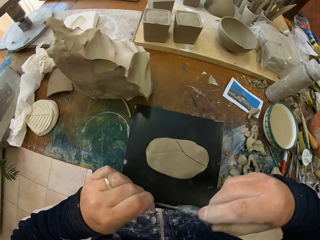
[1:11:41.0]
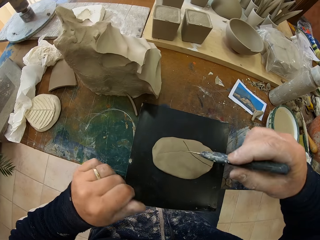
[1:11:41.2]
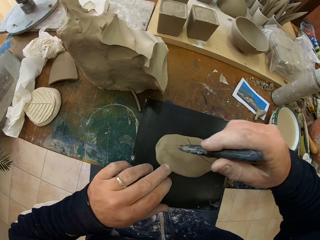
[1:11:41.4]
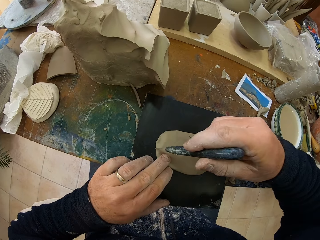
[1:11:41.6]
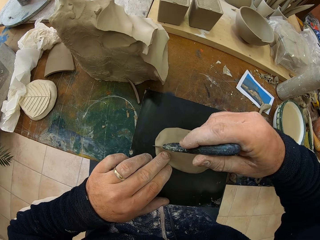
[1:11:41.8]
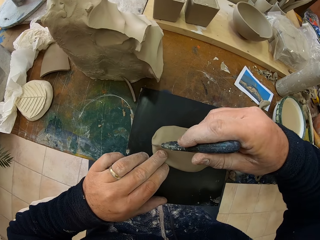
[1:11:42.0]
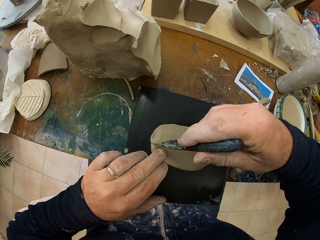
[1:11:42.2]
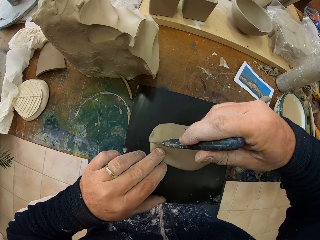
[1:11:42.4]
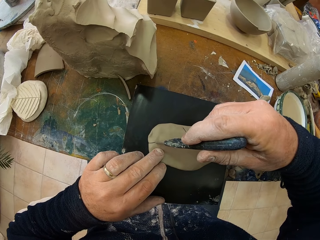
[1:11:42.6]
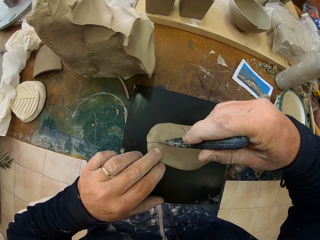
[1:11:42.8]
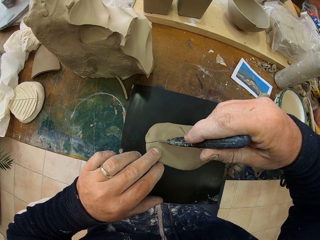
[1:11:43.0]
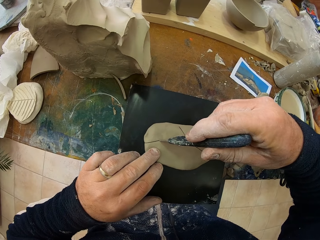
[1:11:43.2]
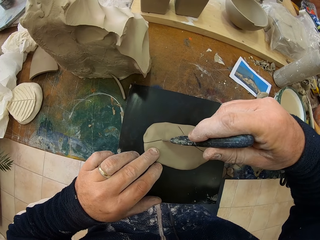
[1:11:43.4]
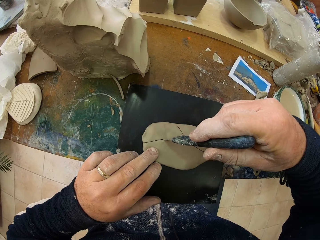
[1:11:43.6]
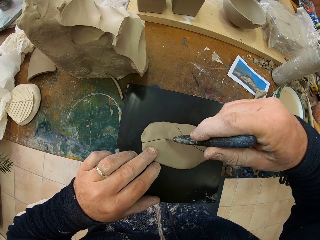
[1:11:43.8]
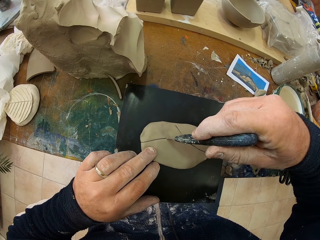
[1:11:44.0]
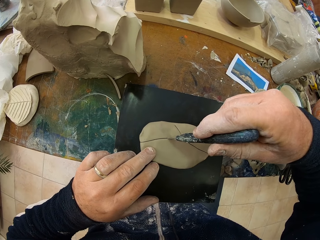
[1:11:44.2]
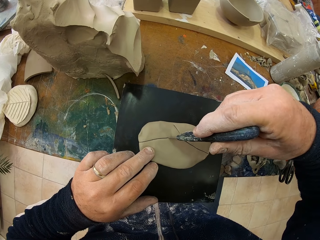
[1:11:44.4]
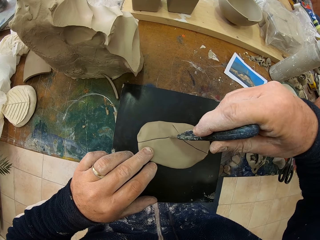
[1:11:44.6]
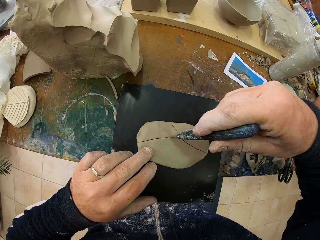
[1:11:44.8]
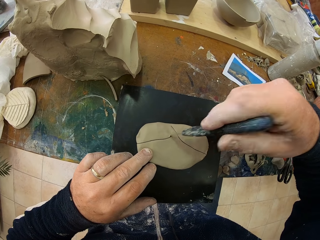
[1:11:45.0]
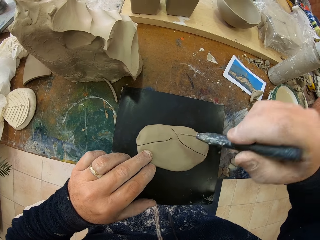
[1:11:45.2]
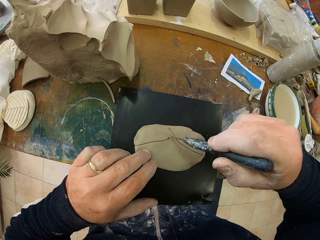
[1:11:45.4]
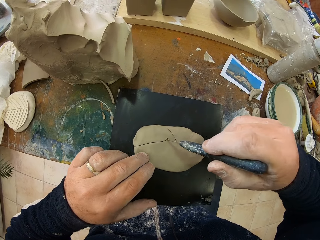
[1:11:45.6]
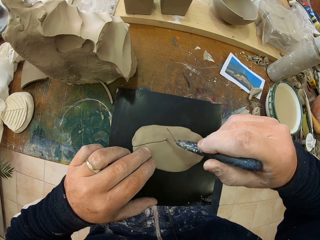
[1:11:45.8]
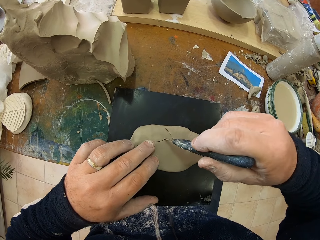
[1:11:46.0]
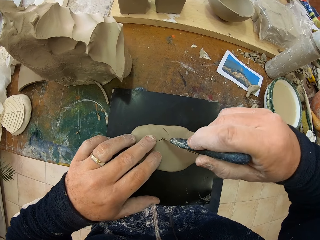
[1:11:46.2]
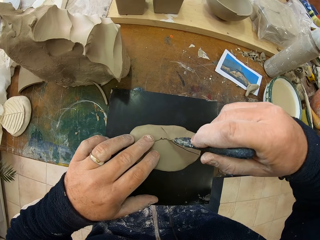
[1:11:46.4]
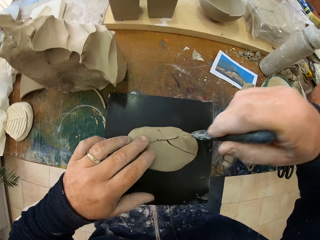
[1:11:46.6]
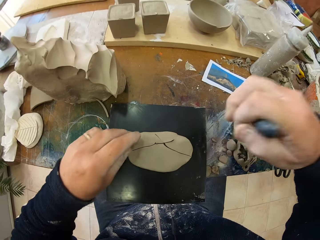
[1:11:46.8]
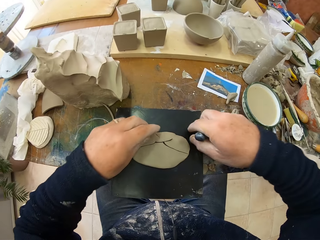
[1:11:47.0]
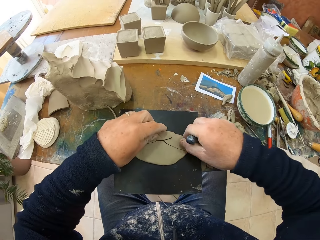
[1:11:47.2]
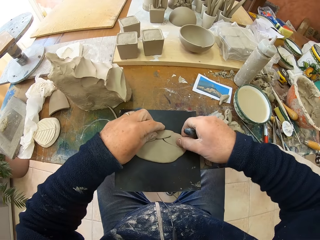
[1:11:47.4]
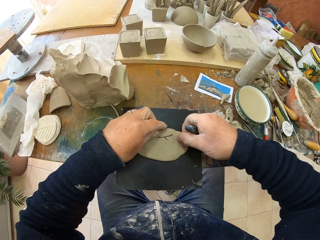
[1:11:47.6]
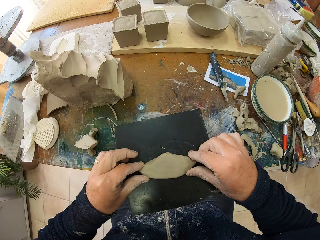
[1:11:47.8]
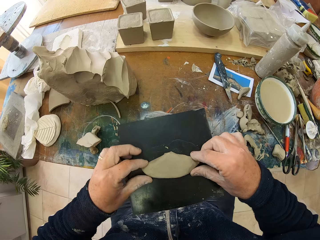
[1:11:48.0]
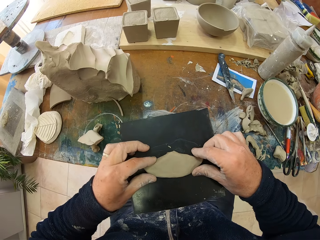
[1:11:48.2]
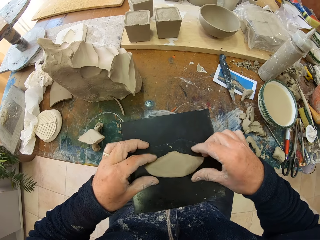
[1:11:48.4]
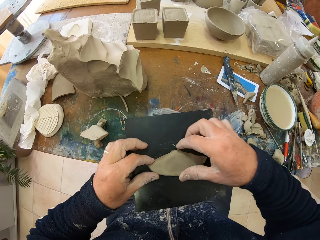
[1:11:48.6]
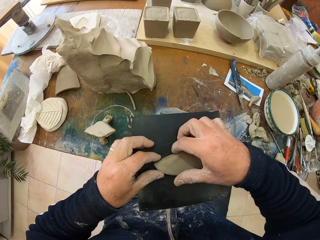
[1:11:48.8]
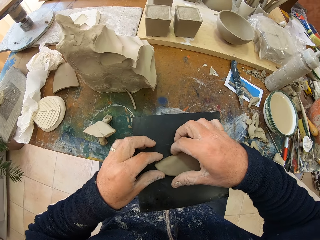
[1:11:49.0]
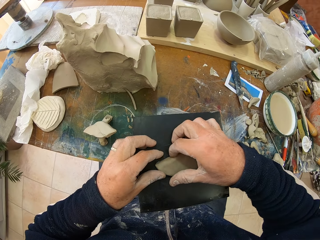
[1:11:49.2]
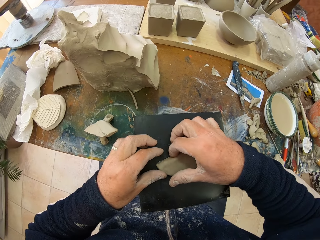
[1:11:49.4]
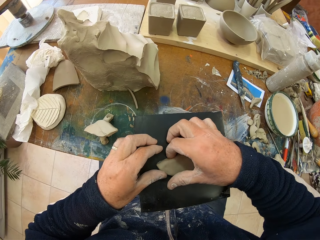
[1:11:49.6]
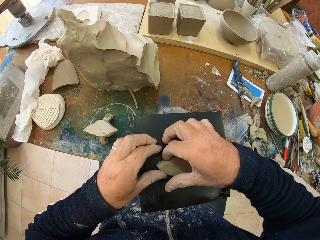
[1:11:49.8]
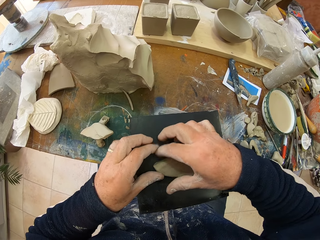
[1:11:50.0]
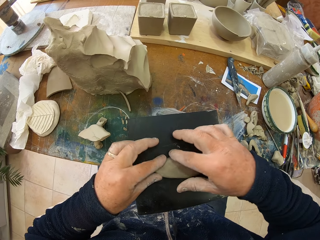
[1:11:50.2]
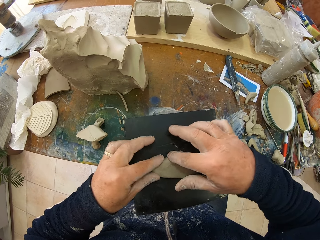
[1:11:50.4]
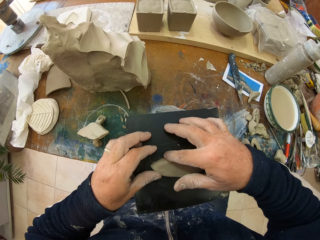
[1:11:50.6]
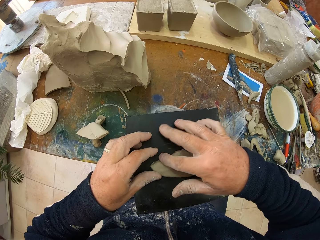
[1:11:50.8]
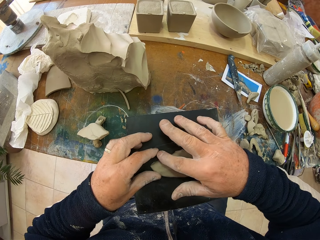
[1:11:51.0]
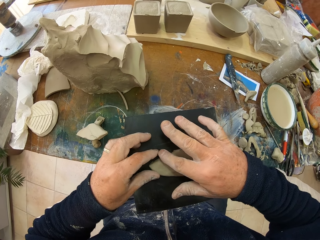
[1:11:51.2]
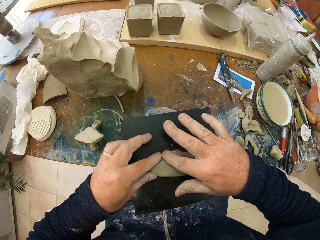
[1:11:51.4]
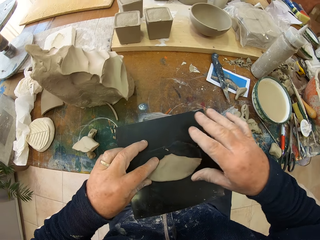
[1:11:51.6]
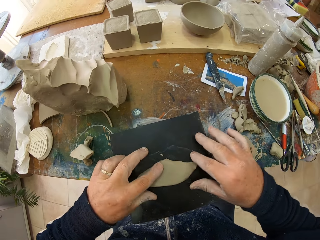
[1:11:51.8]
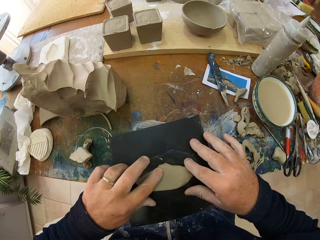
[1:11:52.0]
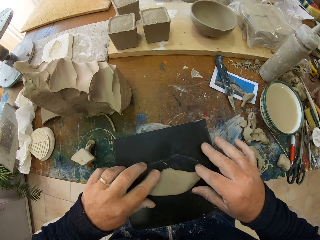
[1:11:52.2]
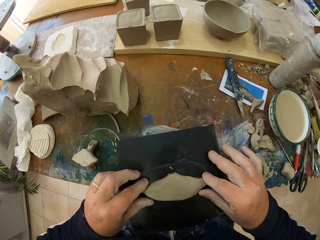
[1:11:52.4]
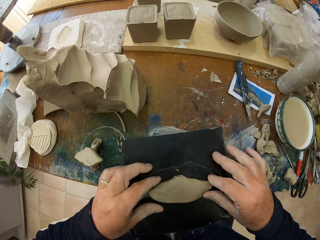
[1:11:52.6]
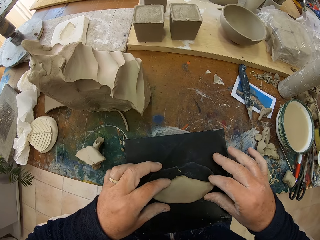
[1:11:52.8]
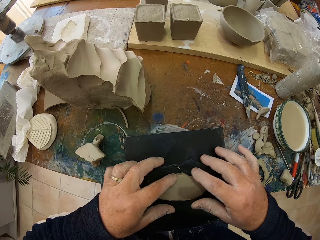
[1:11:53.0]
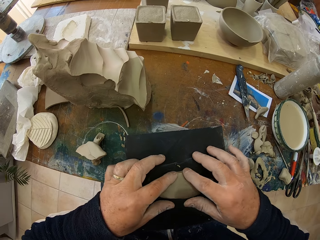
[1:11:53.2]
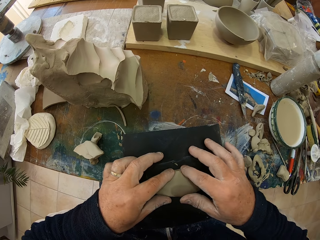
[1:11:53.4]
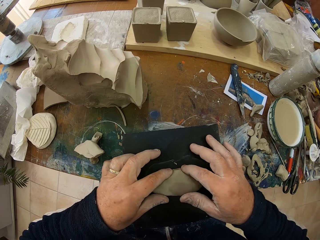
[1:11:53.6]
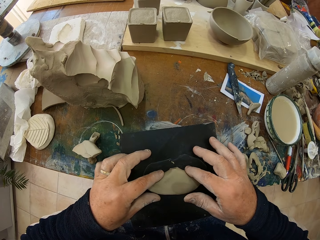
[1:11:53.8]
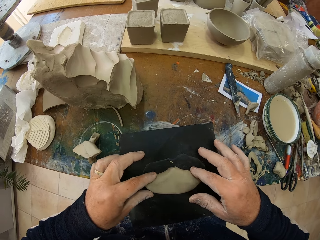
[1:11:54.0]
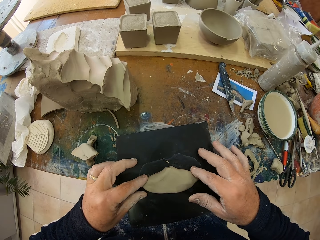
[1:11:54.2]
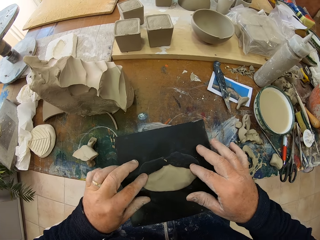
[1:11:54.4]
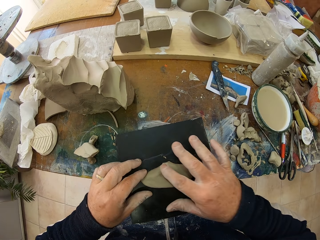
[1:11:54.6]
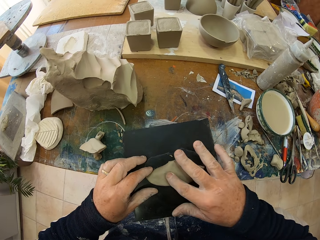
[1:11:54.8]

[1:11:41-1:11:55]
The camera wearer adjusts the knife on the clay. They cut the clay with the knife. They adjust the knife on the clay. They cut the clay with the knife. They pick up a piece of clay from the tile. They fold the clay on the tile. They adjust the clay on the tile. They touch the clay.

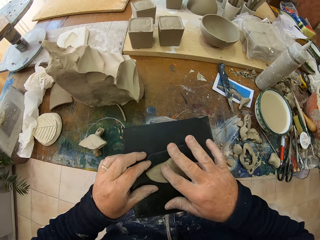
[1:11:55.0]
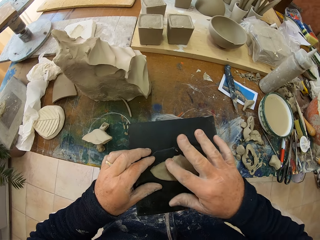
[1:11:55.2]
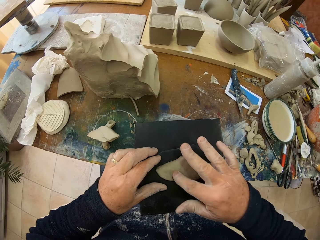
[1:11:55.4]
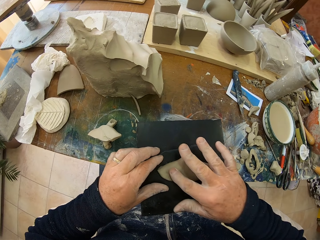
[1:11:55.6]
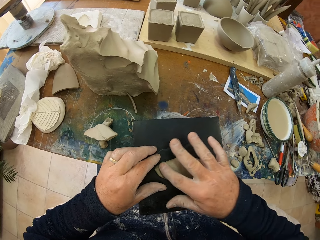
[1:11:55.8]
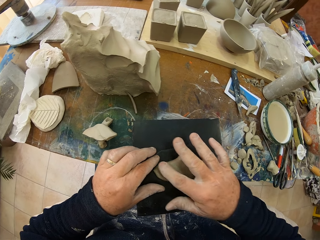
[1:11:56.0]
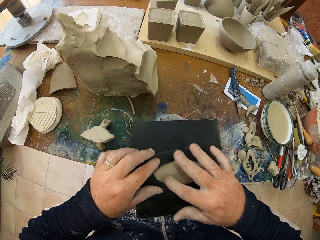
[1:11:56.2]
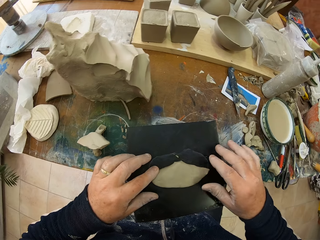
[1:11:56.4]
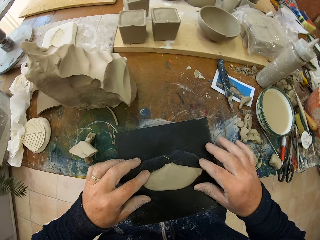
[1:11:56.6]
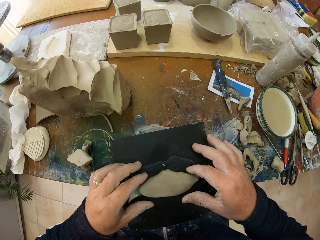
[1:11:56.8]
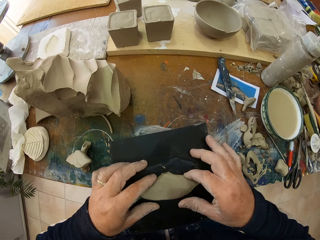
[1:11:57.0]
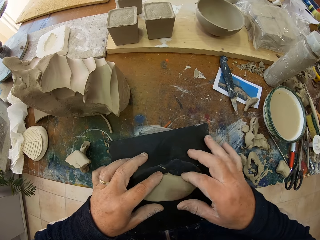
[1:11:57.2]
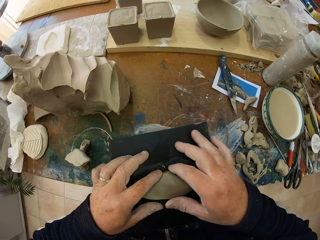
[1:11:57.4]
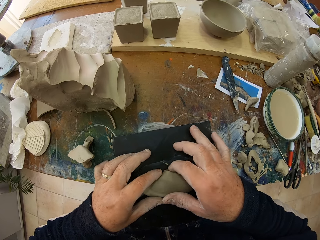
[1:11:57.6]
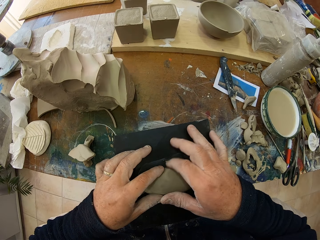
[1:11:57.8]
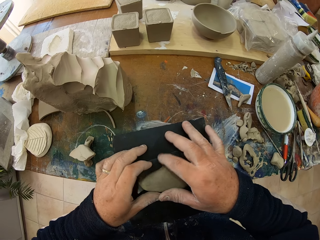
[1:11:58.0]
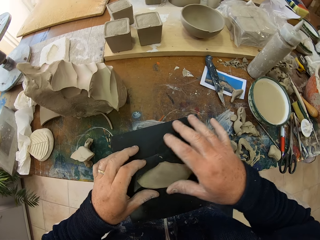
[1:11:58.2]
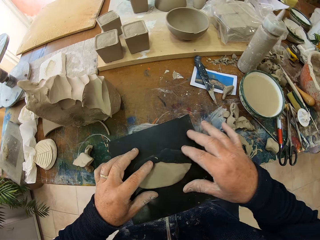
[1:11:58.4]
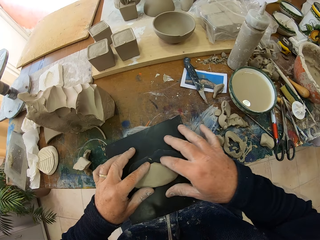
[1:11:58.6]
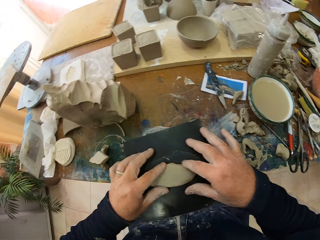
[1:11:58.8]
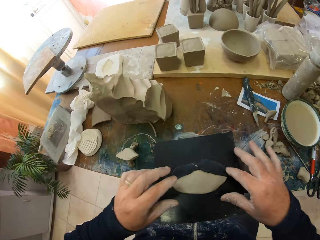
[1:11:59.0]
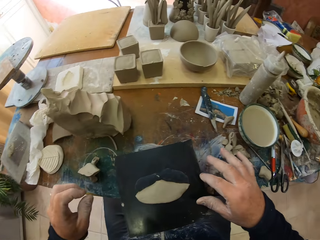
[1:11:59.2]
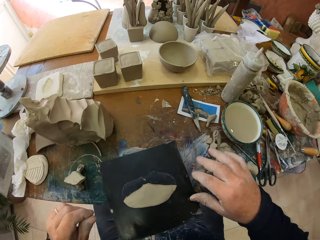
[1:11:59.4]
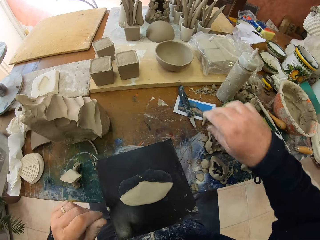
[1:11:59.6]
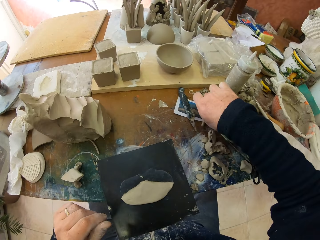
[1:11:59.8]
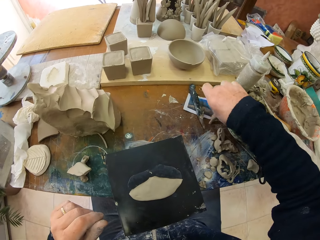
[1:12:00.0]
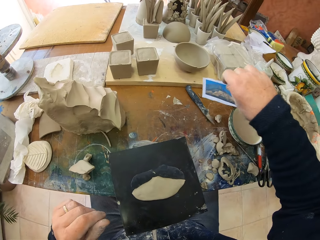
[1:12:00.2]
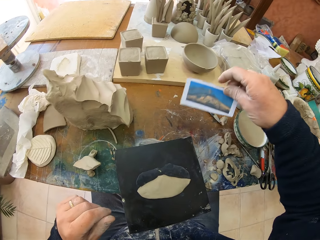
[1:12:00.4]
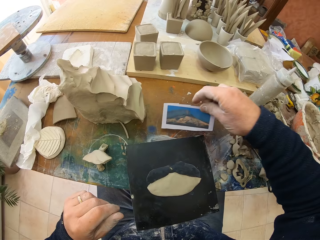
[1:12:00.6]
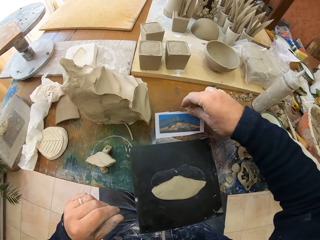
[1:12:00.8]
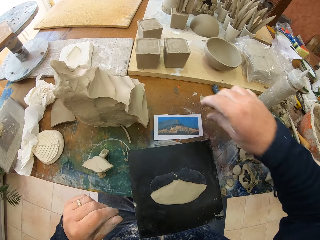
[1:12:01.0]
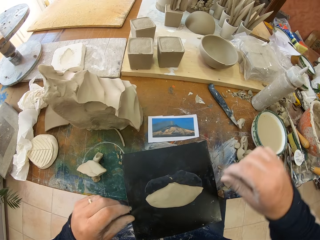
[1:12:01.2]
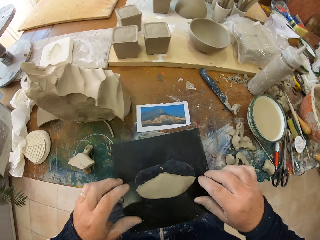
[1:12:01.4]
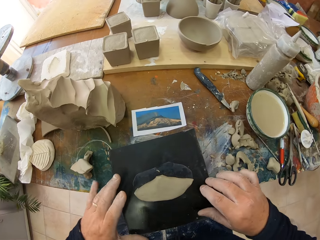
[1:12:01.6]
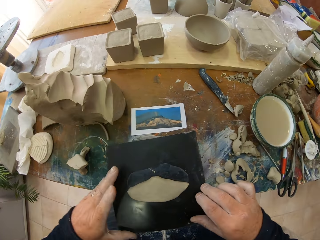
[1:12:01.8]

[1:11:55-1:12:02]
The camera wearer rubs the clay with his hand. He adjusts the clay on the tile. He picks up the piece of paper from the table. He puts down the piece of paper on the table.
